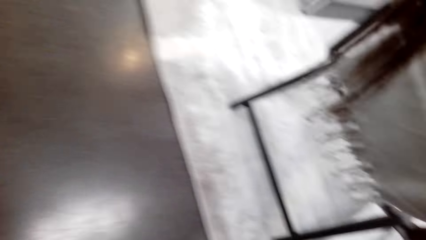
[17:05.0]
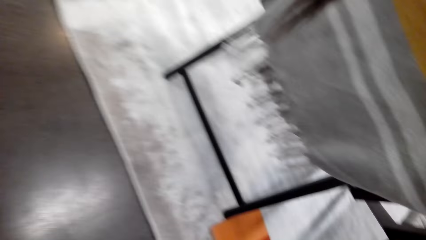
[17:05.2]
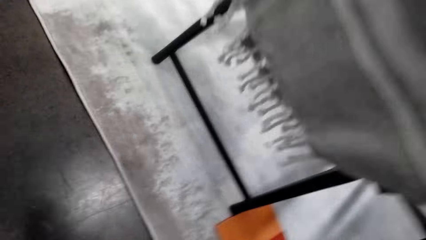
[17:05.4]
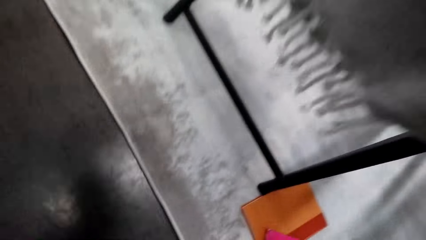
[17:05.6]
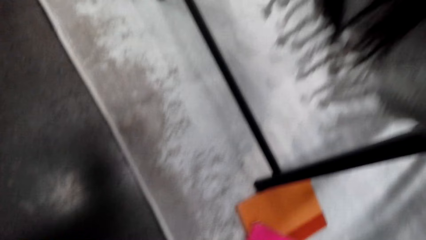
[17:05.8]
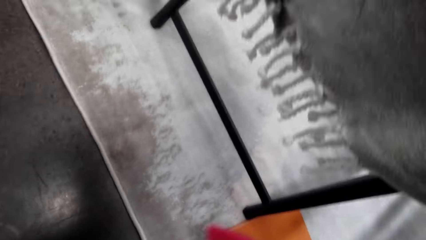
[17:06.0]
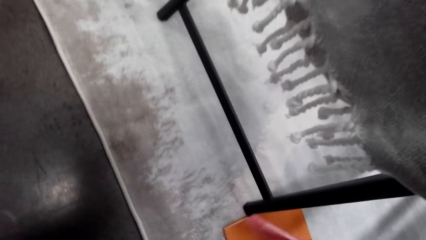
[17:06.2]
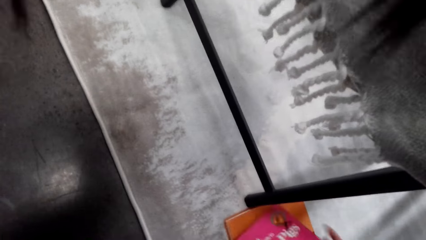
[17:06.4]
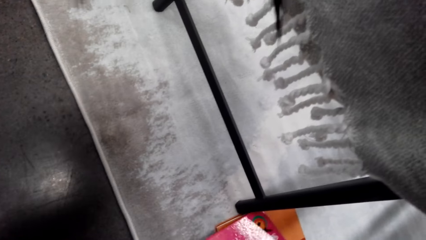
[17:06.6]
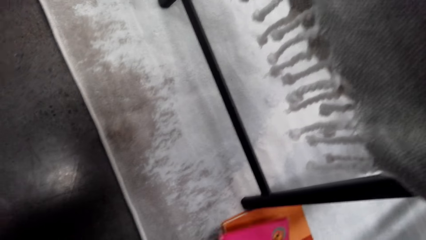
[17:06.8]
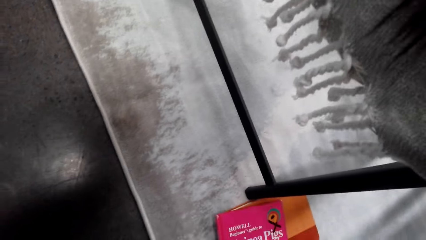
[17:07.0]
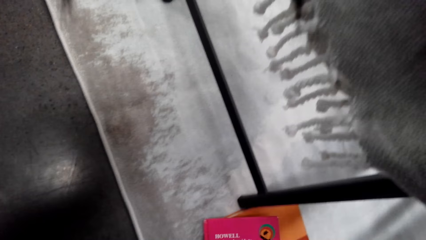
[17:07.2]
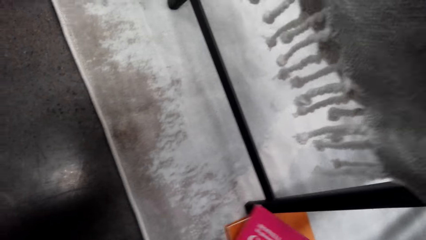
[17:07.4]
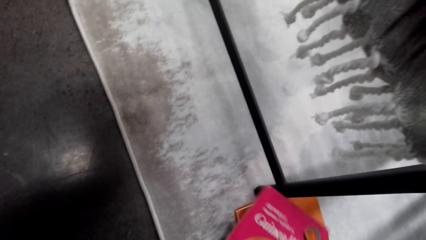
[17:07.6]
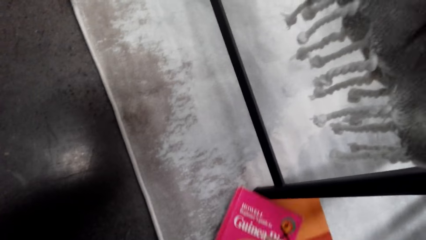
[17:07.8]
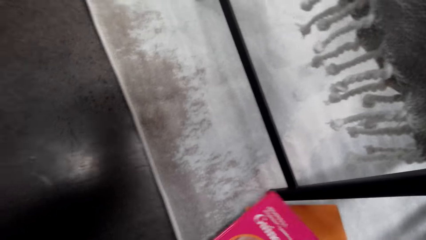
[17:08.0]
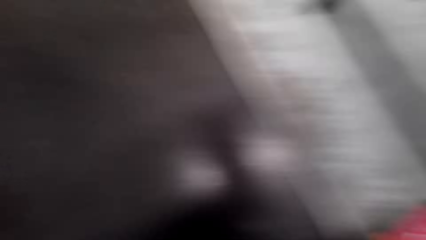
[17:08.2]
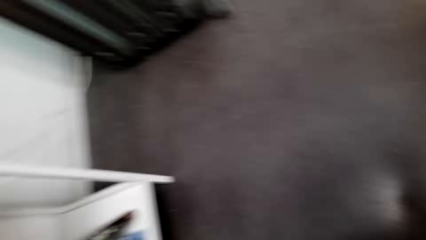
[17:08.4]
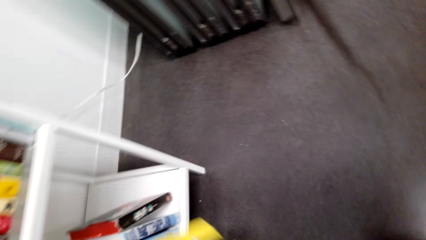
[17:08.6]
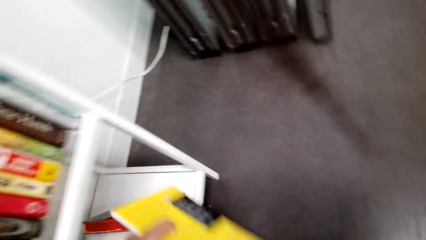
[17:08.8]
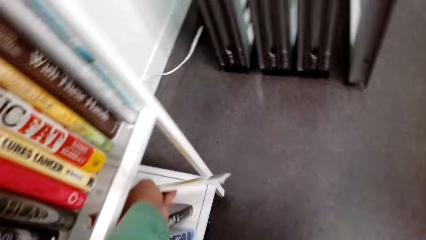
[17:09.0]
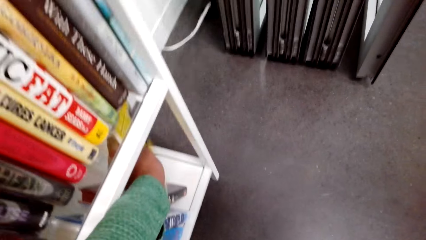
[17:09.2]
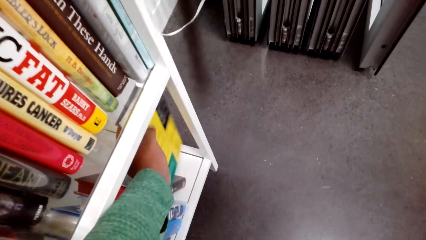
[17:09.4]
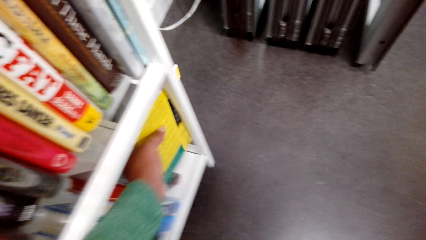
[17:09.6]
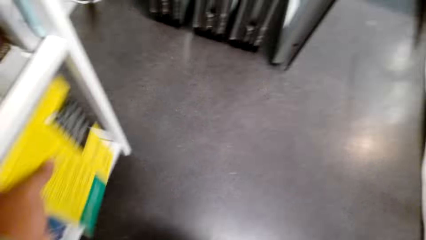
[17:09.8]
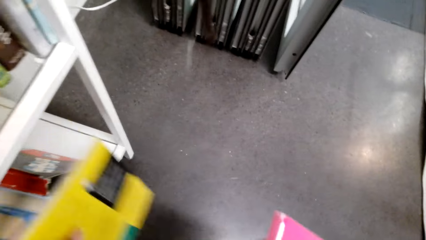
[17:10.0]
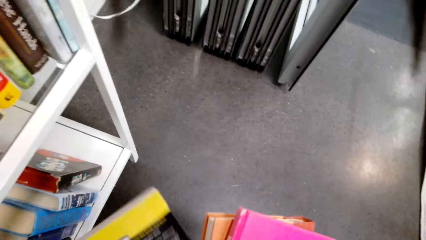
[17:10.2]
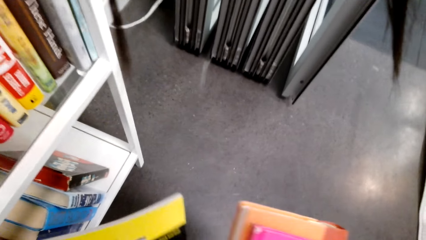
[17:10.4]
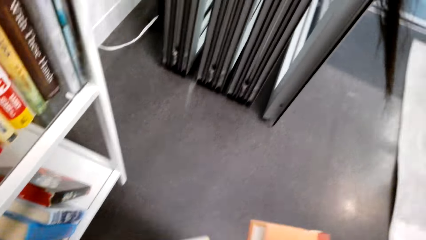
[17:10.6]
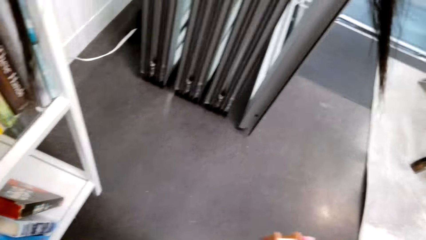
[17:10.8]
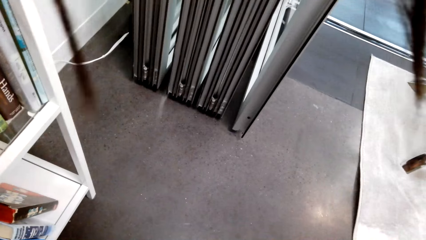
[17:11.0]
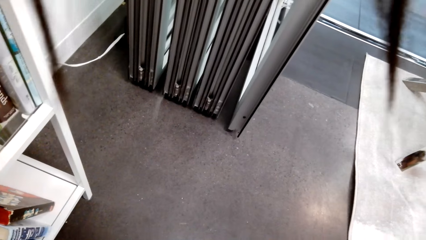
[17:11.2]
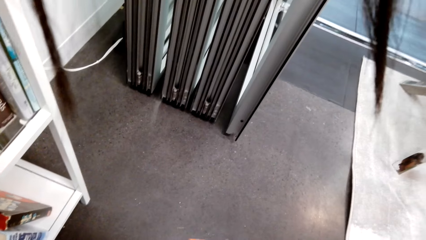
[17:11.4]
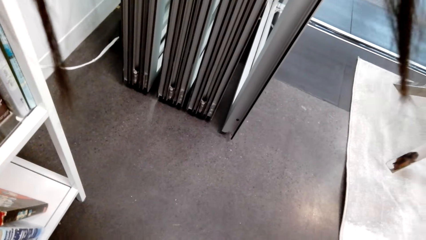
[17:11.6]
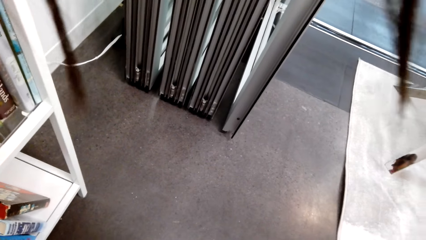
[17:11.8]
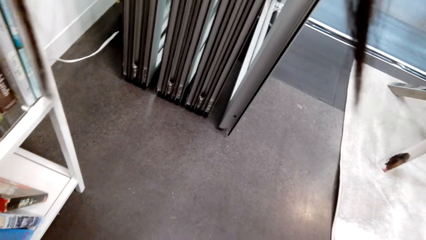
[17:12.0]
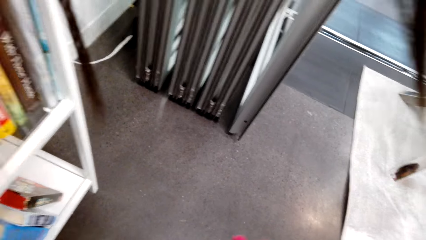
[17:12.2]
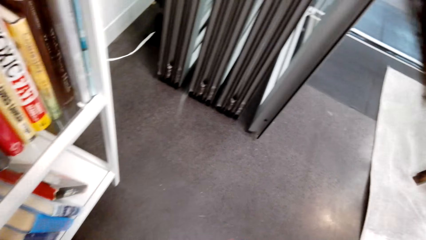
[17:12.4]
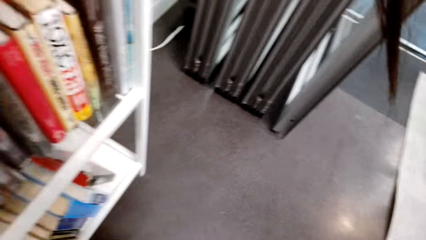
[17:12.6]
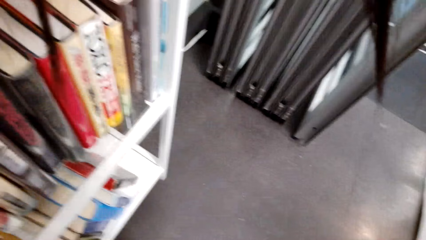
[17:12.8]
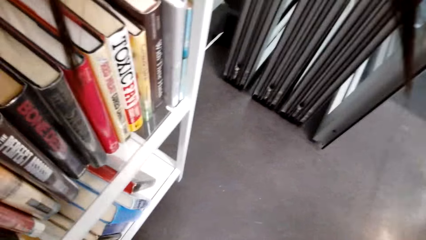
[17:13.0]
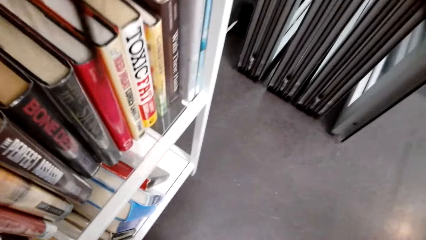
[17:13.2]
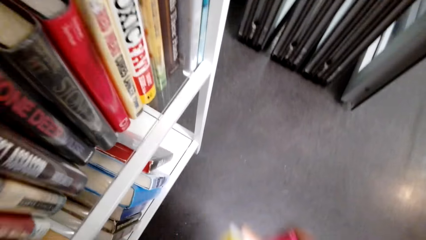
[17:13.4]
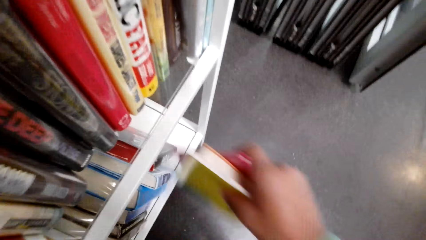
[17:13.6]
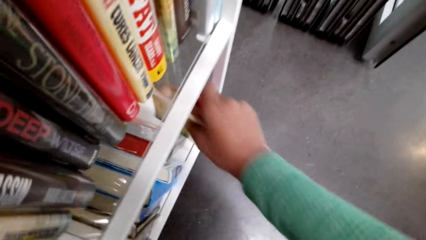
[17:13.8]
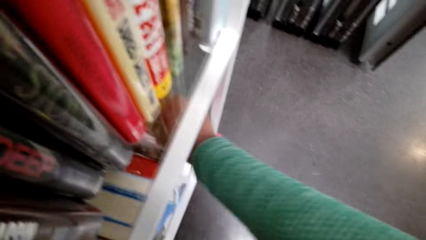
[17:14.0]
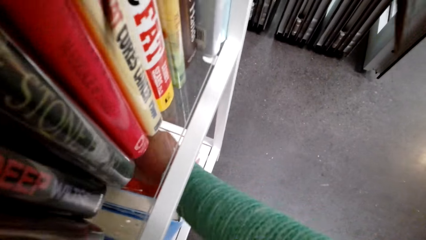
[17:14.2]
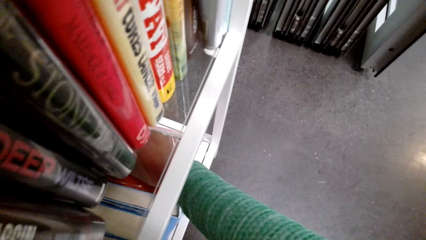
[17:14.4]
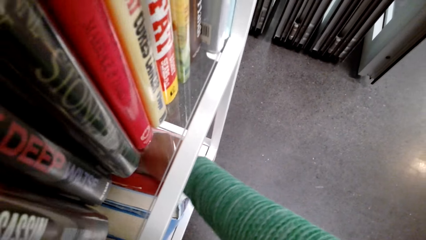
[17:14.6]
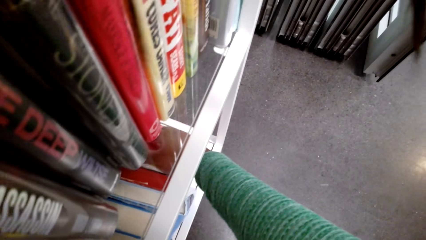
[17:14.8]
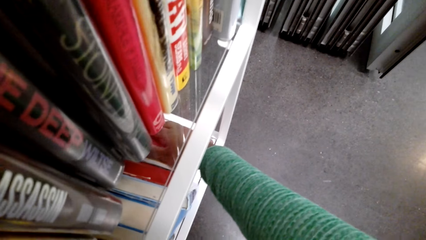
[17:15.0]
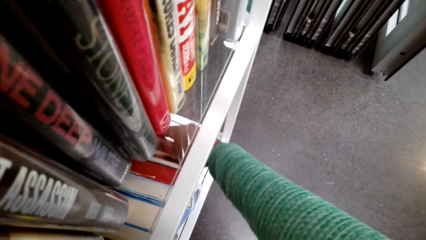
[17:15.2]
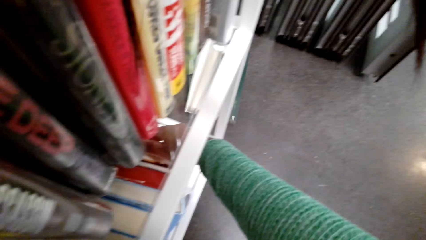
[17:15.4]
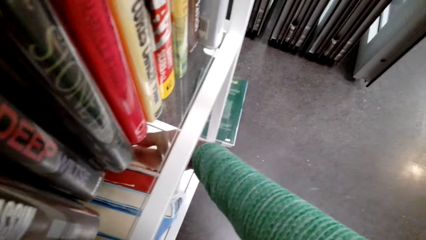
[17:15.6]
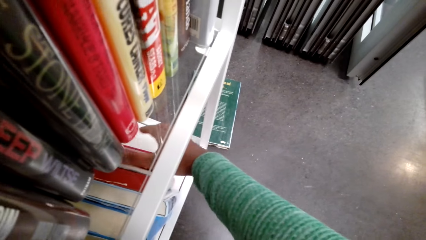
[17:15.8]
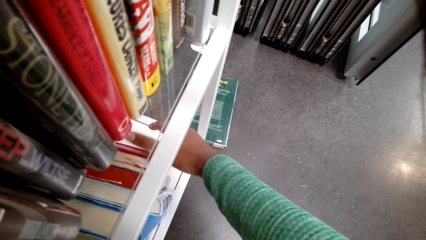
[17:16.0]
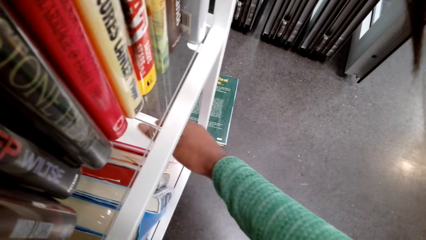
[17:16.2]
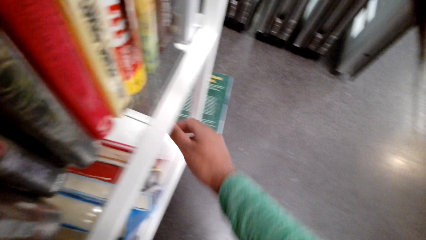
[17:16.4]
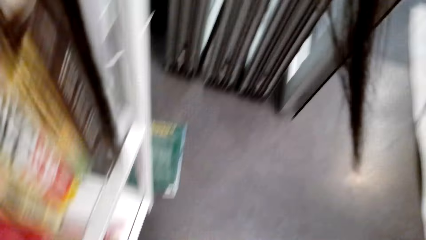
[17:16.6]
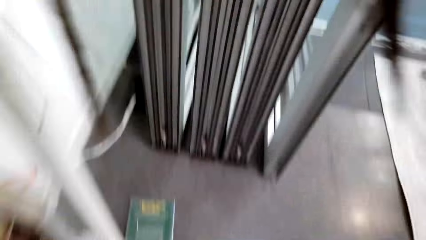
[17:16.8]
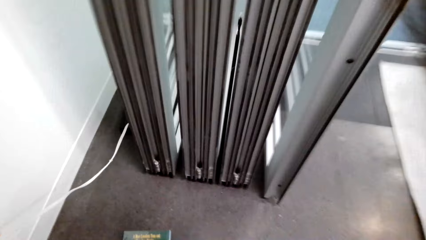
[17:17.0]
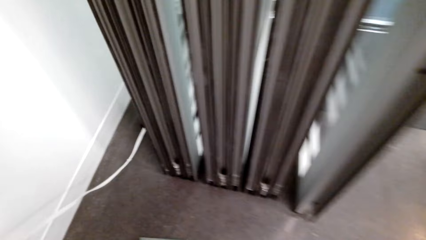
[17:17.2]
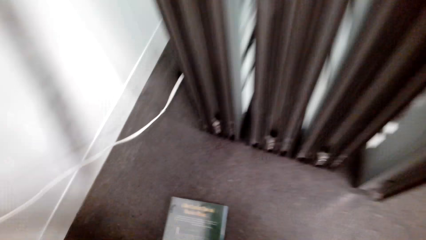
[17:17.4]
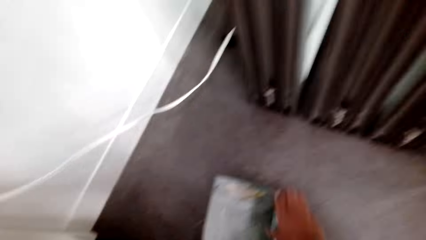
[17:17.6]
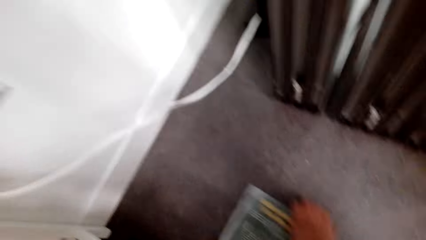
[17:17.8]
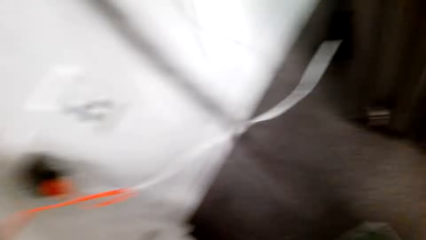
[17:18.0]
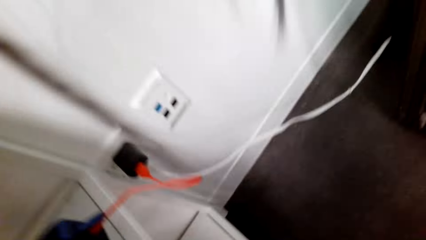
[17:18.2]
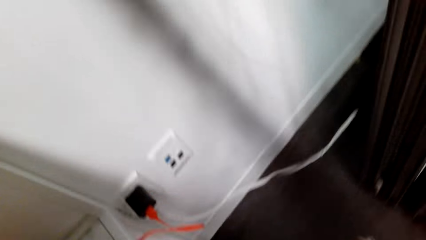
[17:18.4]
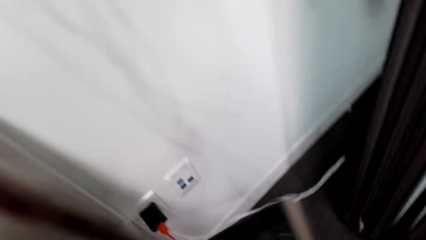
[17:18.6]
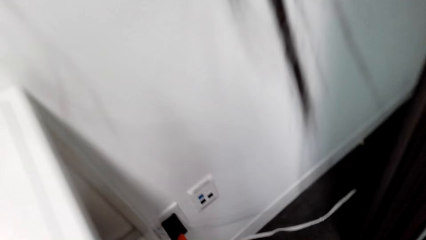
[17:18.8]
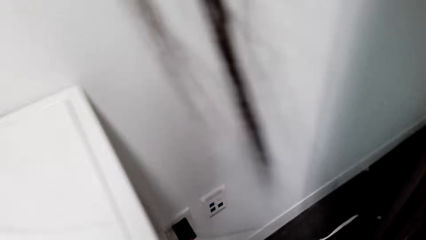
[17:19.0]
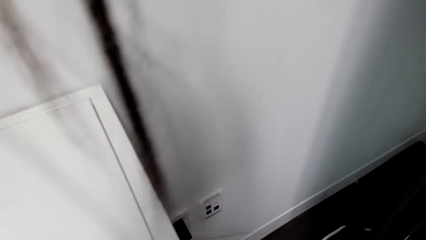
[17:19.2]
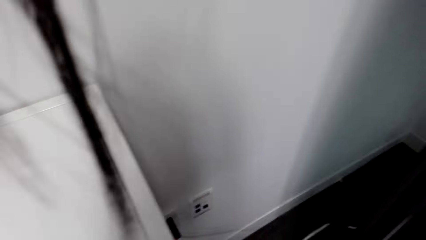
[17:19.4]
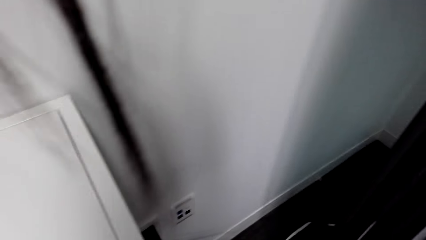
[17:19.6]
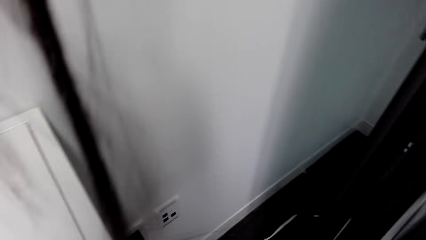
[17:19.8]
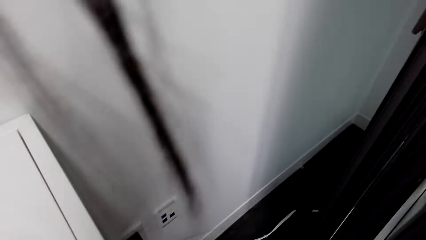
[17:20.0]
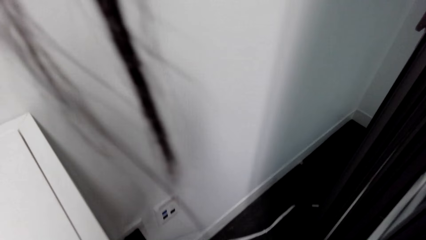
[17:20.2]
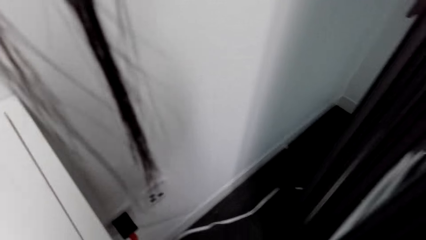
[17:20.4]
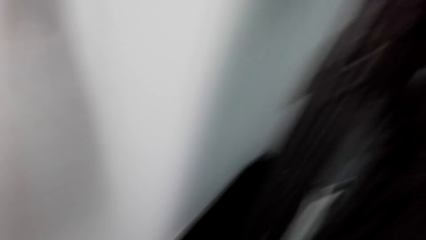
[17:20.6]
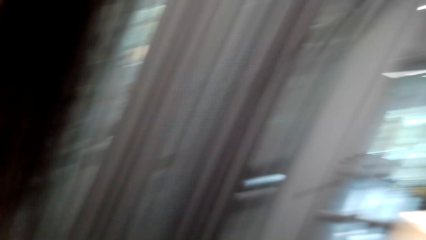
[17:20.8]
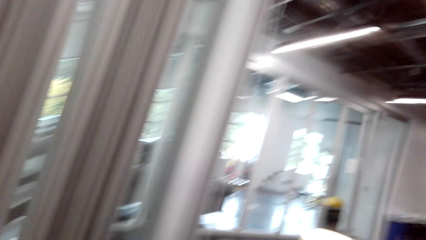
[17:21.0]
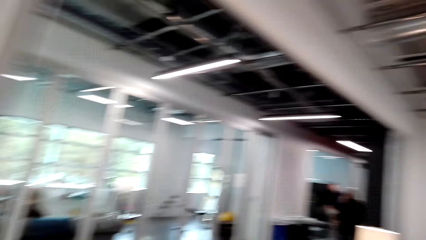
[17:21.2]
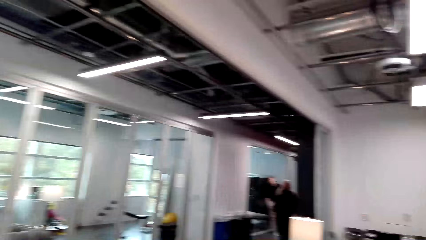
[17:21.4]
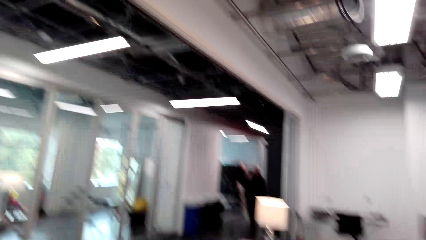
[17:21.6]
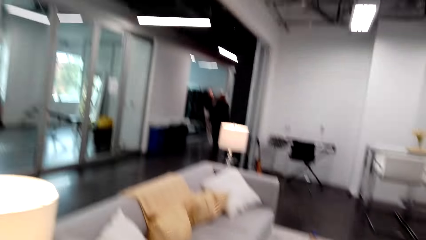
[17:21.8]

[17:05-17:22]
The camera wearer picks a book. They put the book in a shelf. They look around. They place the book on the book shelf. They walk in the house. They pick the book. They walk in the house.
